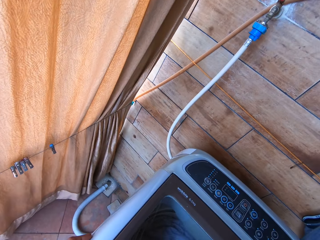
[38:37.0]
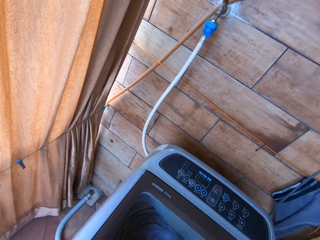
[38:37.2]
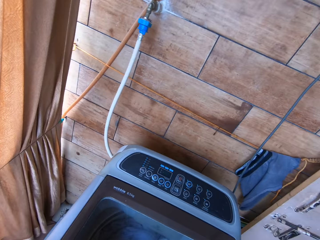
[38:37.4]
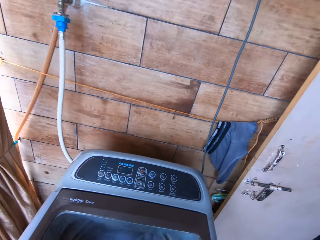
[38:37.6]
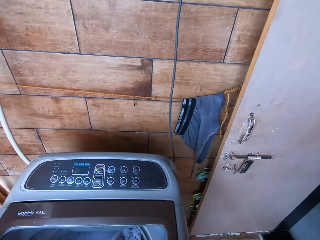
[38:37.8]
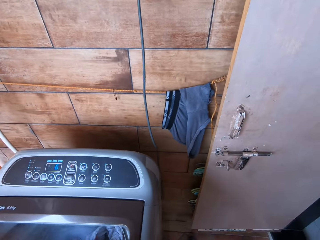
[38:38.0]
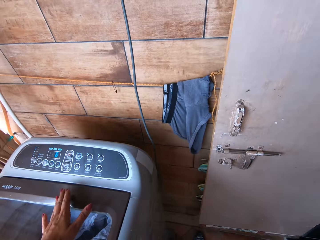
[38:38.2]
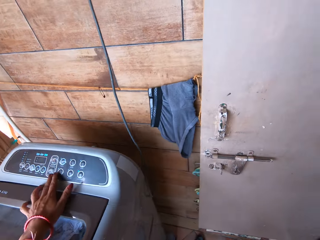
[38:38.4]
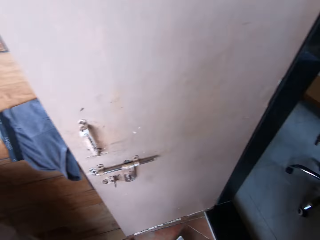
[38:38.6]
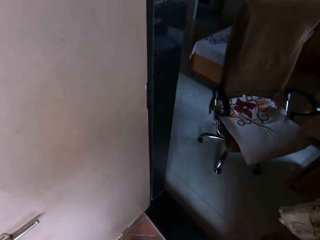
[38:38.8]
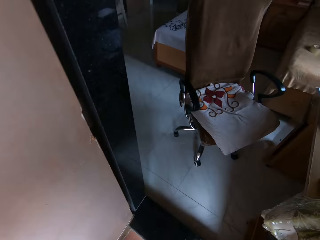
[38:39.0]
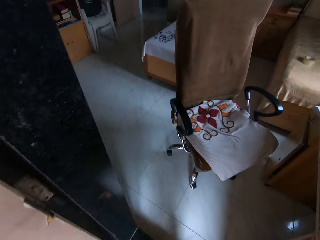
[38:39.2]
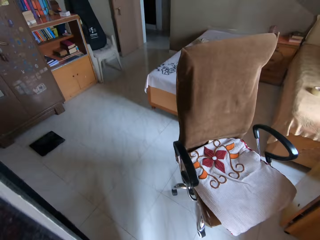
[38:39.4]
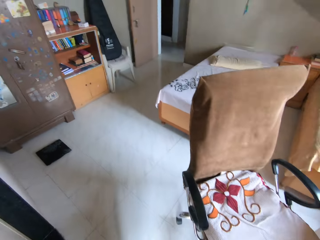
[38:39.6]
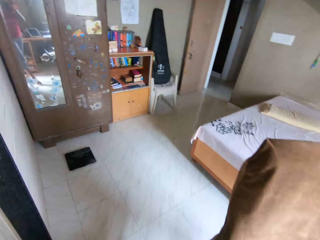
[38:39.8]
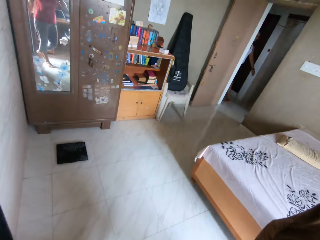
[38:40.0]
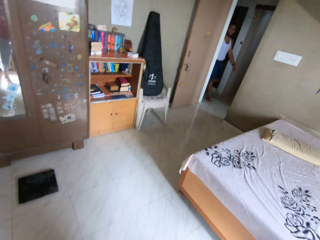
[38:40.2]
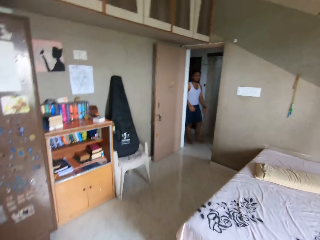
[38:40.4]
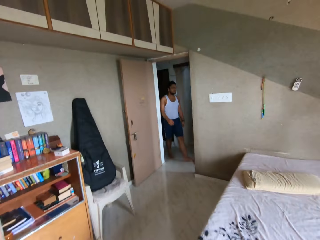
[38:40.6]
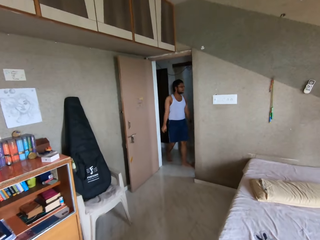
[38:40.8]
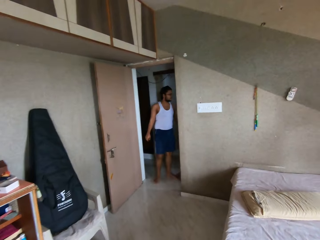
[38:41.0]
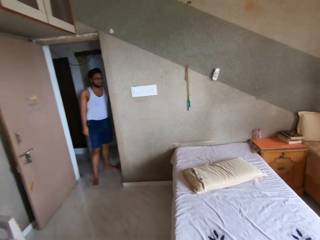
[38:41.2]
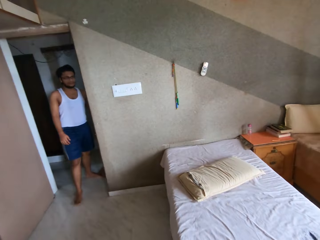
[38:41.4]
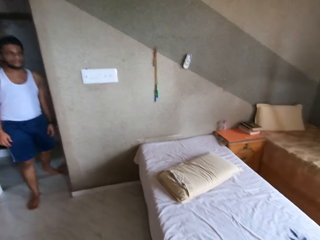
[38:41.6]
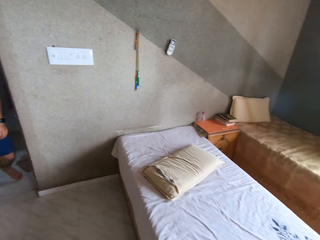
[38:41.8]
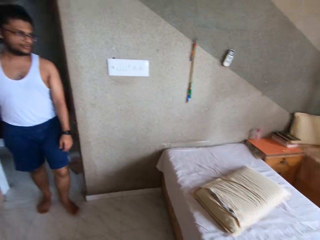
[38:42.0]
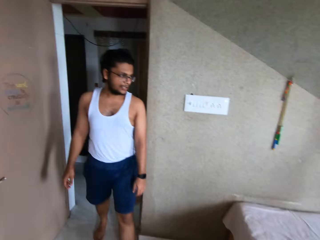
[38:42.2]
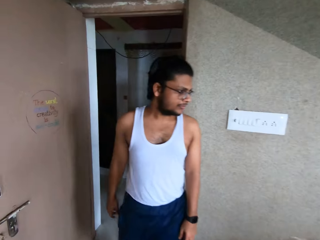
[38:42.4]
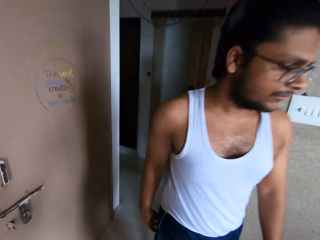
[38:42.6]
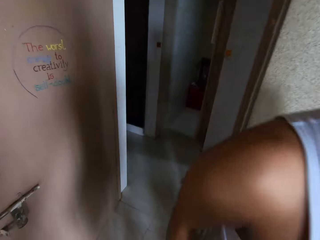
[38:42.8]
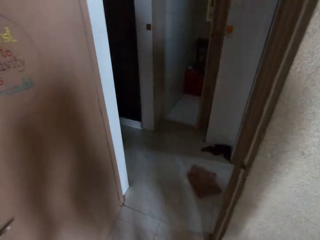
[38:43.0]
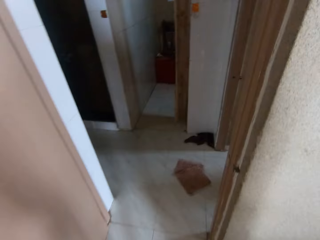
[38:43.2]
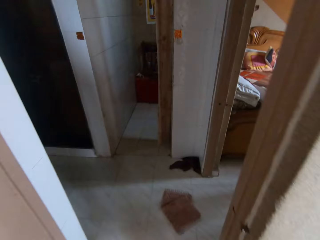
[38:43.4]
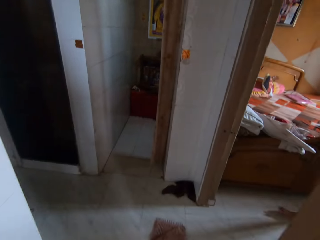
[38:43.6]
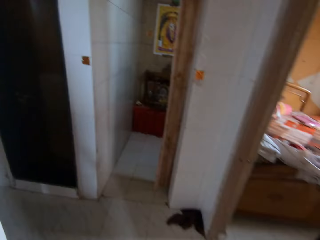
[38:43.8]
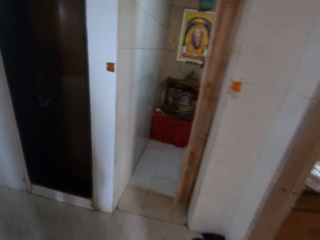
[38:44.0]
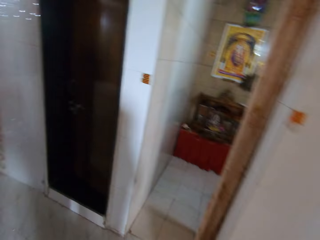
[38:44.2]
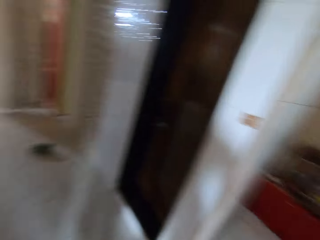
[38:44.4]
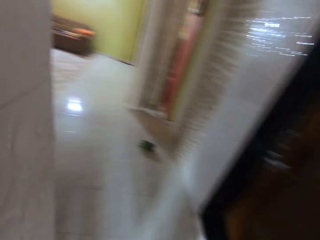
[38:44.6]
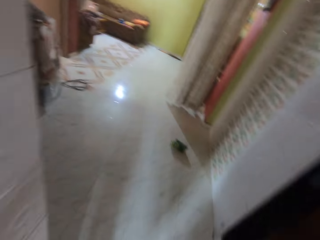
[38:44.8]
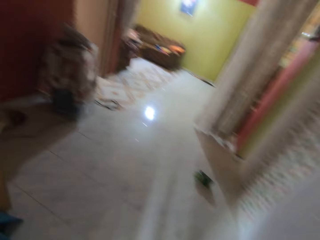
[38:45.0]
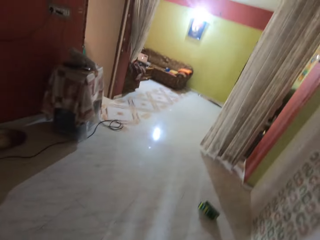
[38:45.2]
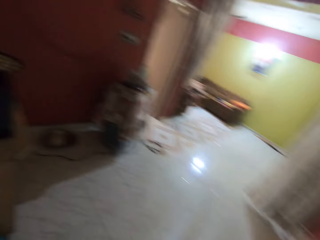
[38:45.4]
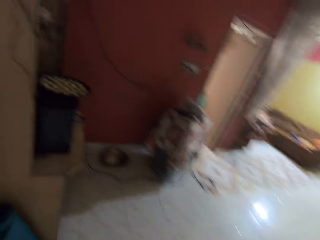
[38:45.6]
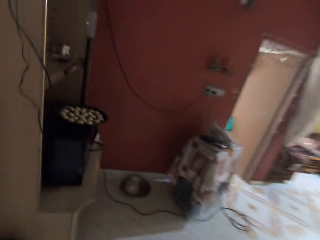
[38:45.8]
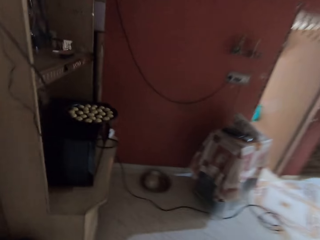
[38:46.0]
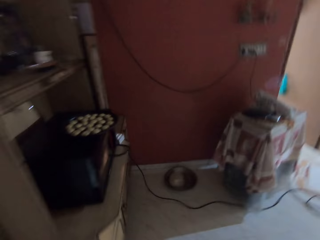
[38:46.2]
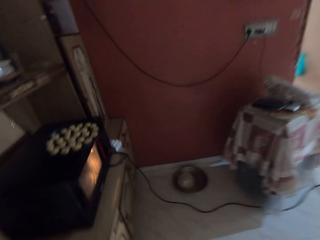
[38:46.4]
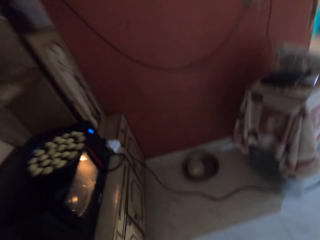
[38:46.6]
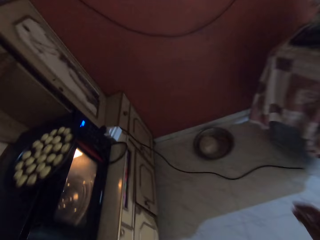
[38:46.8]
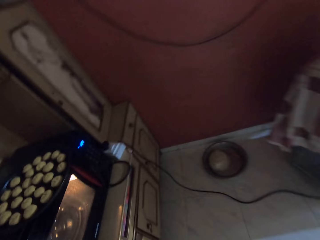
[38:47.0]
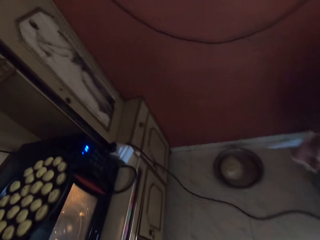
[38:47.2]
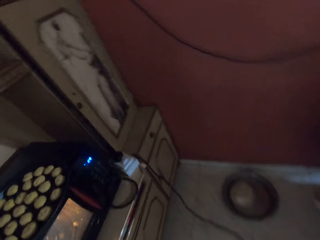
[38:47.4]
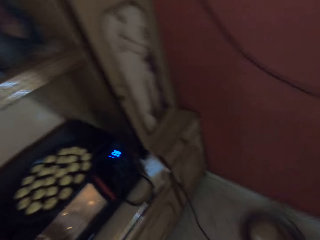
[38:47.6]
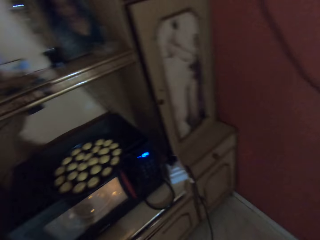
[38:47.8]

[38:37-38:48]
The camera wearer touches the washing machine with her left hand. She walks out of the bedroom into the kitchen. She interacts with the man and the girl. She looks around.

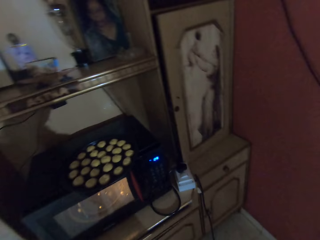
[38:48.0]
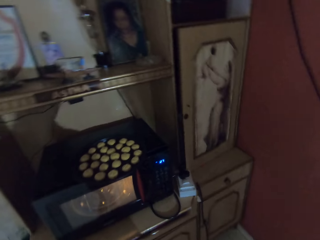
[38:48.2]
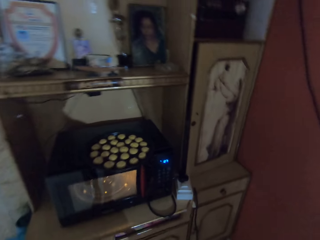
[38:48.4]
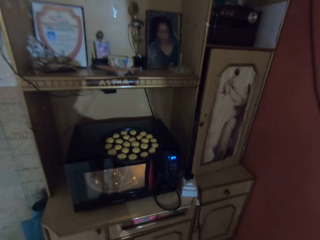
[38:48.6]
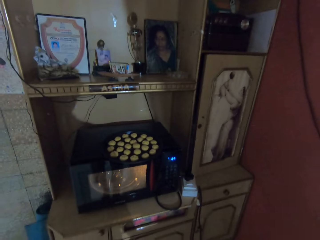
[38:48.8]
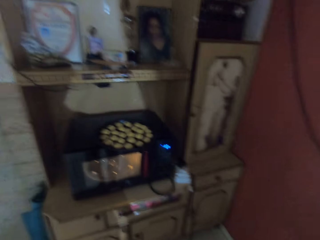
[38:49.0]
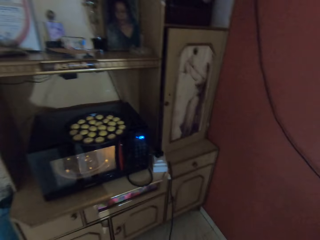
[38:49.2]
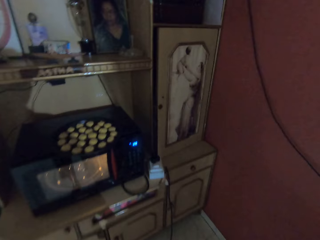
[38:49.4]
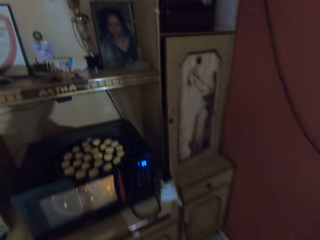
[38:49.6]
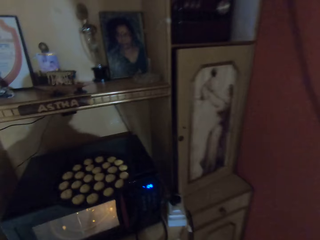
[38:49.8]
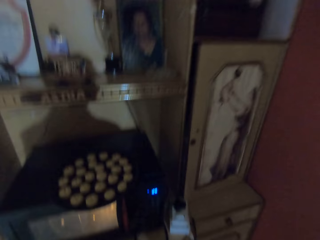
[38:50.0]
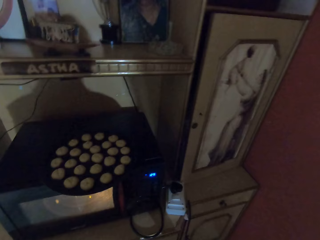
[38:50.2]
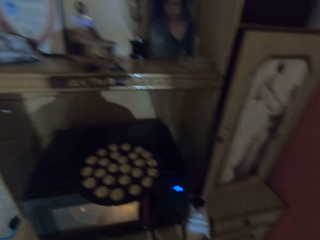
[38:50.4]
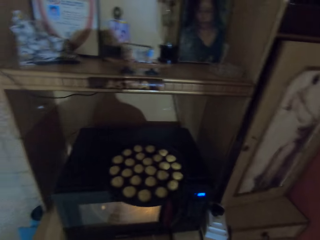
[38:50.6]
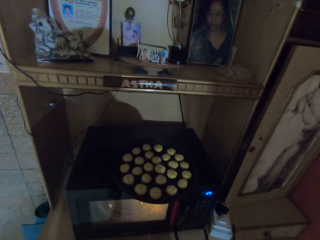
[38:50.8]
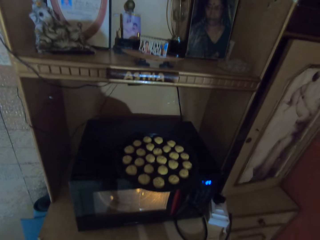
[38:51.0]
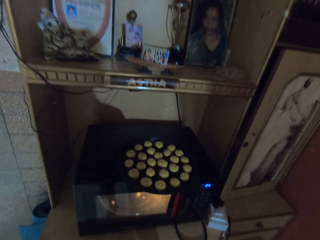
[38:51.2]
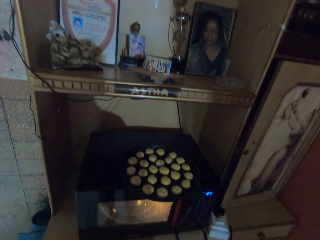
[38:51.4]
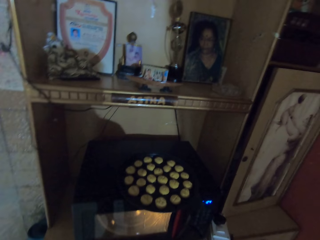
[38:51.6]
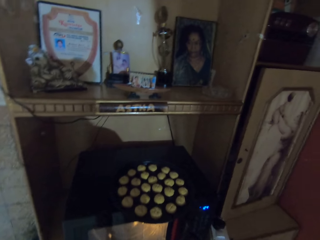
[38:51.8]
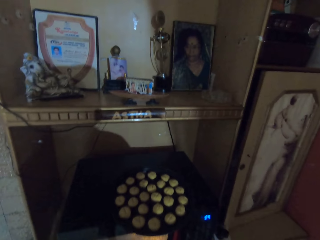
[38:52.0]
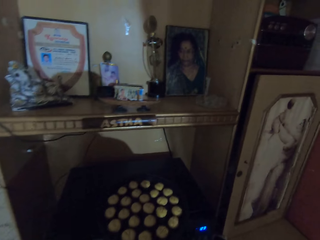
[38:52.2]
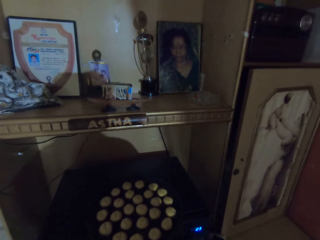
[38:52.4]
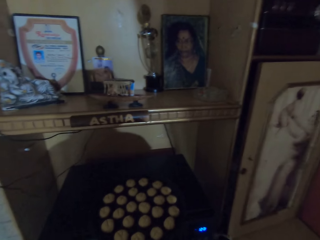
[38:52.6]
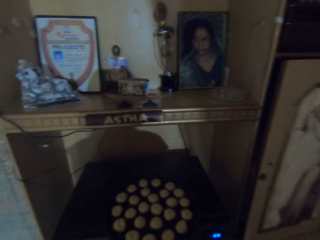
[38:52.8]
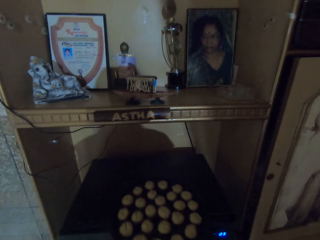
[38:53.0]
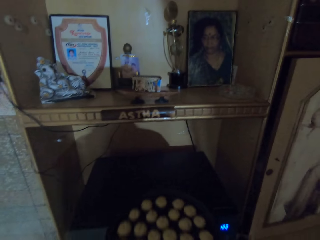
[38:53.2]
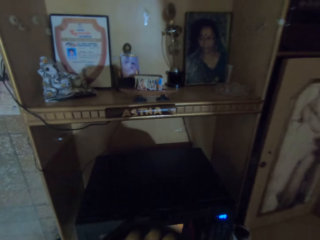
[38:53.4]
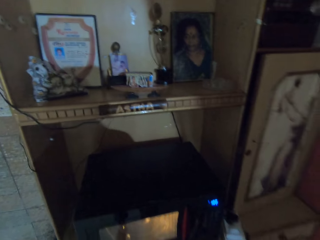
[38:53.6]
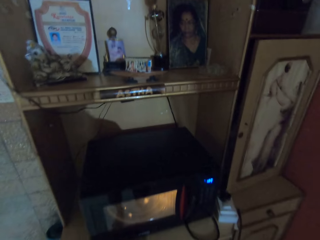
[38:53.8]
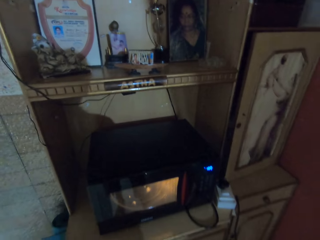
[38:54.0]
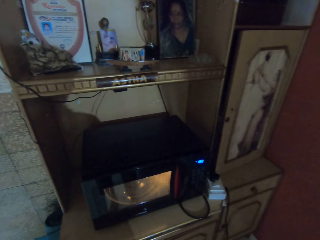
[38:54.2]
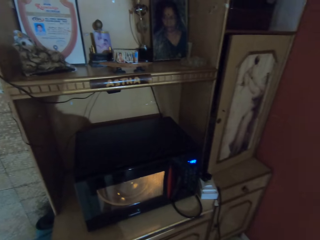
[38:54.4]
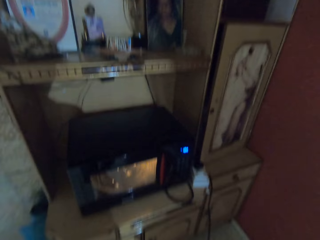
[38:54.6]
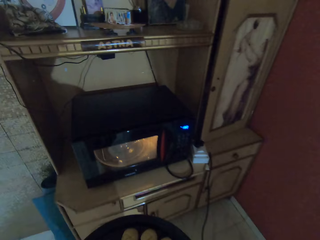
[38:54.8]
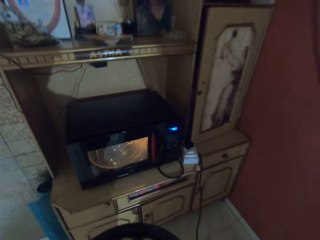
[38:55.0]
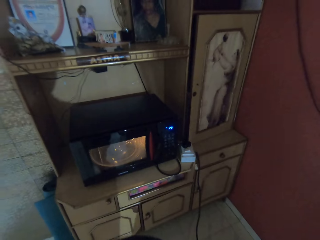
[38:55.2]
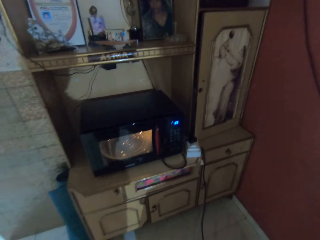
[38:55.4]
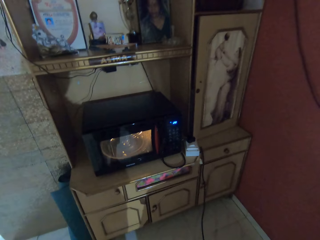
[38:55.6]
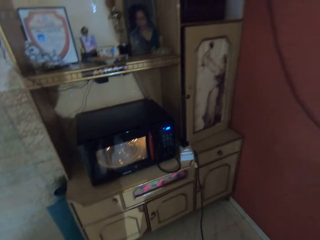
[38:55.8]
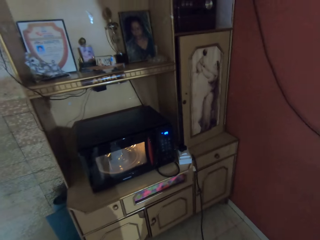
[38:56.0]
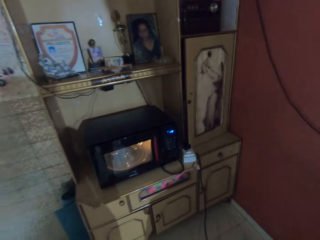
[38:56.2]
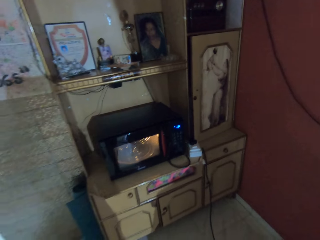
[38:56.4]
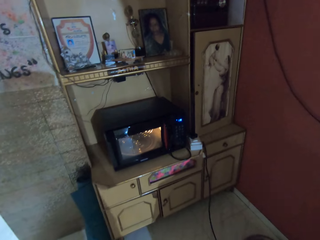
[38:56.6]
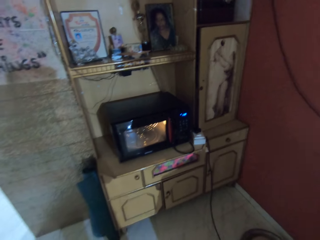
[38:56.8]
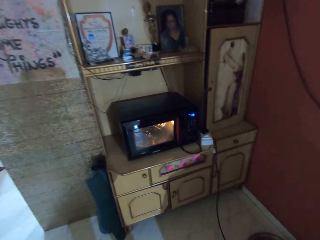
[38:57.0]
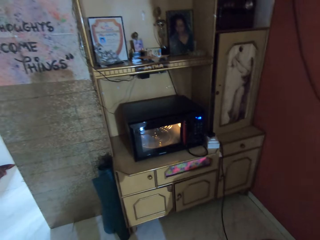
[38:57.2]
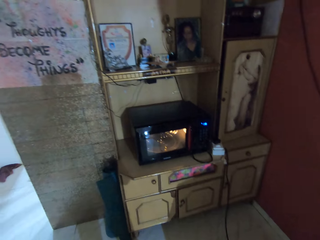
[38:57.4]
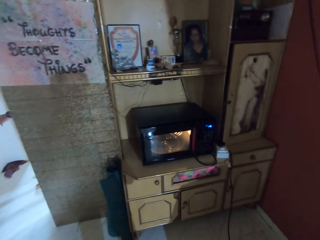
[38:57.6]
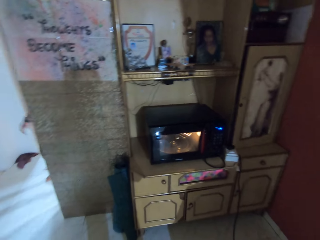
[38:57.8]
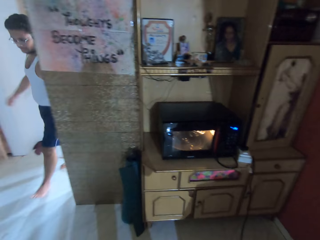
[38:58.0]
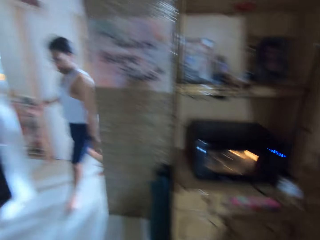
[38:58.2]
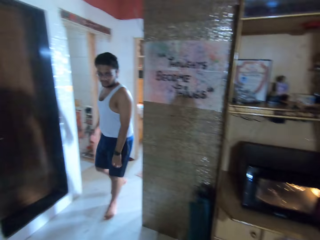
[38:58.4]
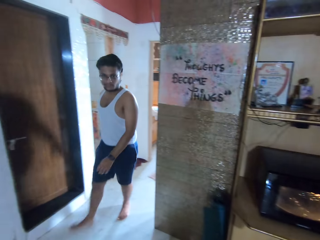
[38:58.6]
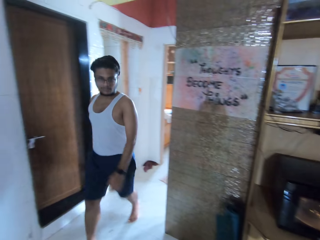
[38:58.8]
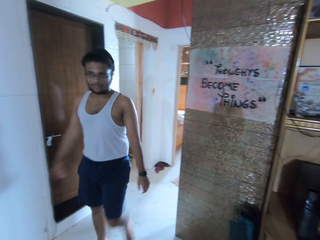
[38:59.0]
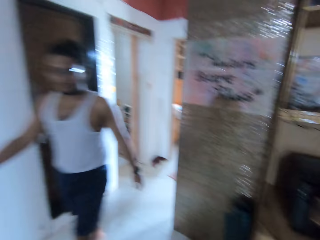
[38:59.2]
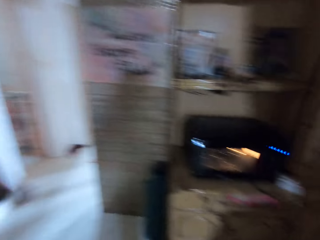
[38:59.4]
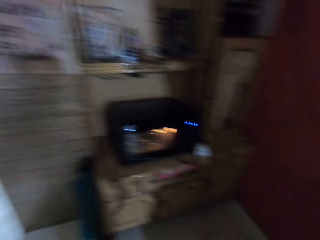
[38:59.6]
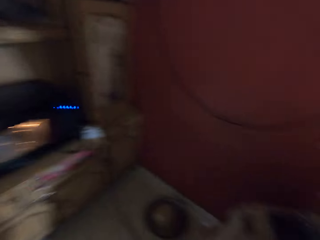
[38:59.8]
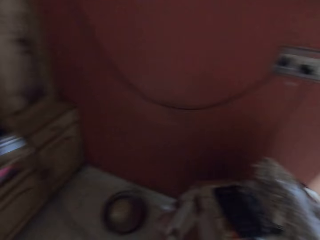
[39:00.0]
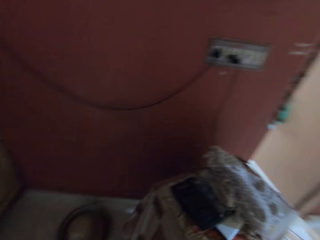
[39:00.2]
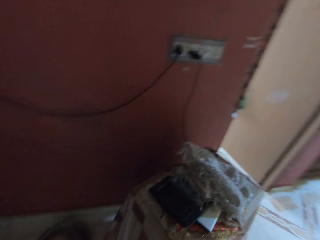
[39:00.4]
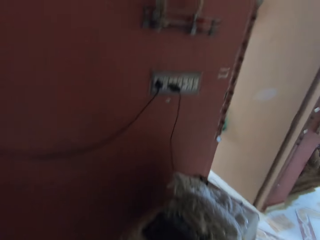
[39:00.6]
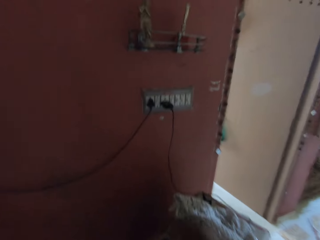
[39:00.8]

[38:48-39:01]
The camera wearer holds dough on a microwave. They lift the tray of cookie dough from the microwave with both hands. They interact with a person.
